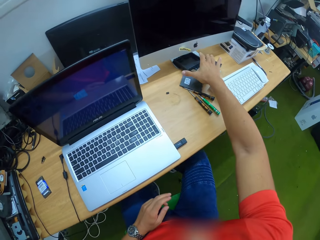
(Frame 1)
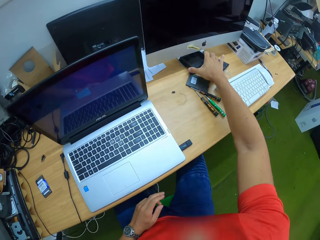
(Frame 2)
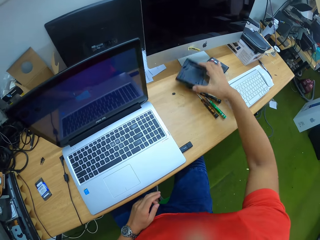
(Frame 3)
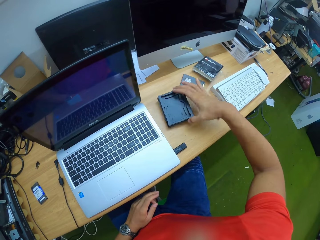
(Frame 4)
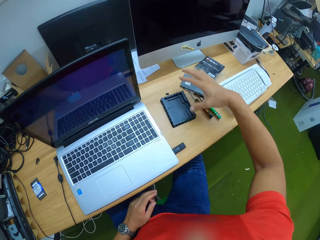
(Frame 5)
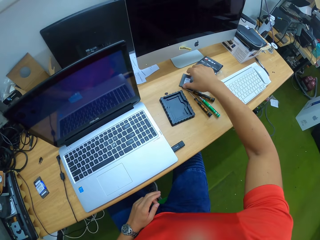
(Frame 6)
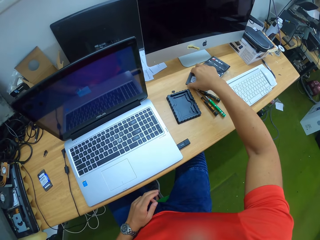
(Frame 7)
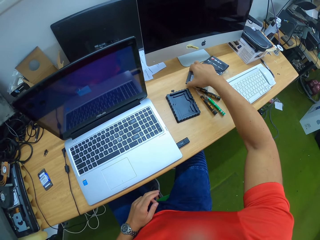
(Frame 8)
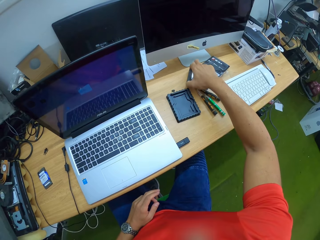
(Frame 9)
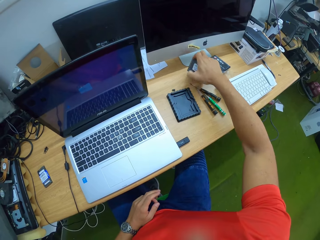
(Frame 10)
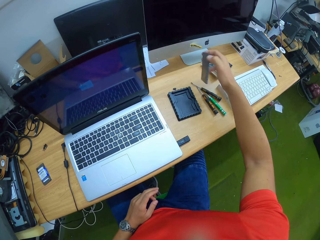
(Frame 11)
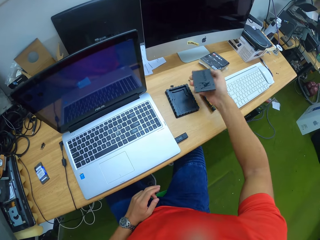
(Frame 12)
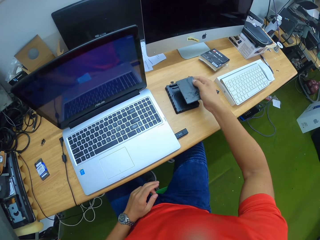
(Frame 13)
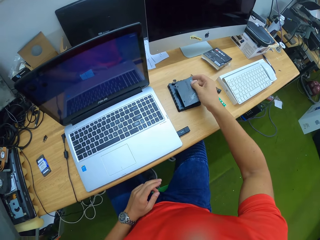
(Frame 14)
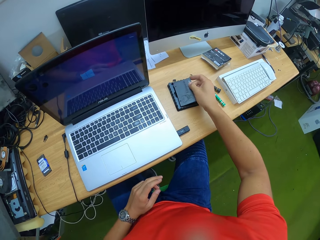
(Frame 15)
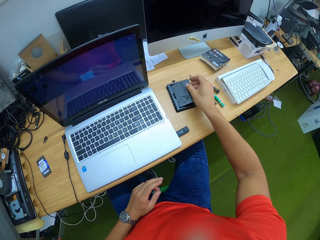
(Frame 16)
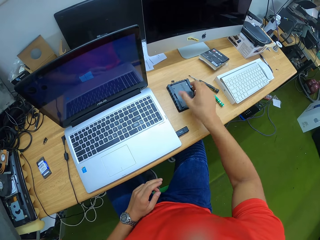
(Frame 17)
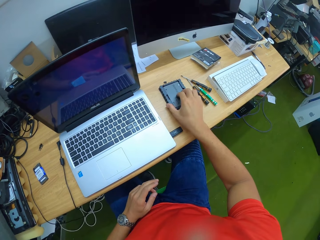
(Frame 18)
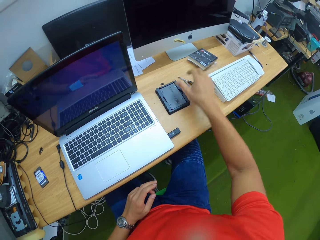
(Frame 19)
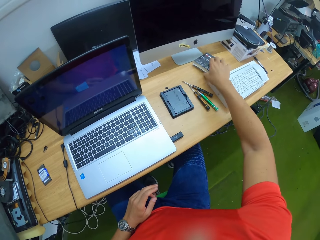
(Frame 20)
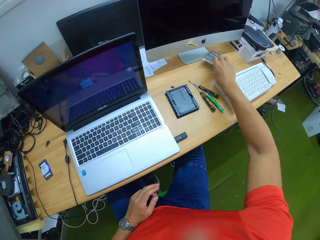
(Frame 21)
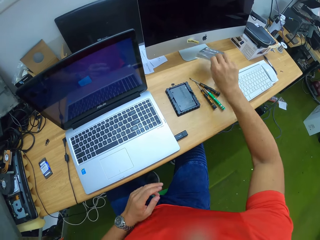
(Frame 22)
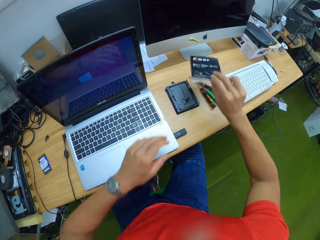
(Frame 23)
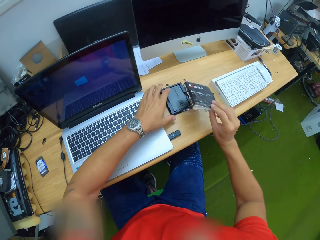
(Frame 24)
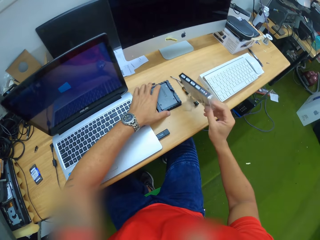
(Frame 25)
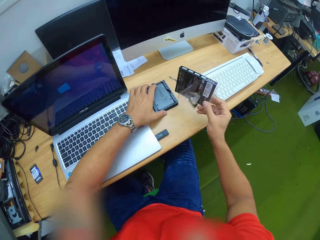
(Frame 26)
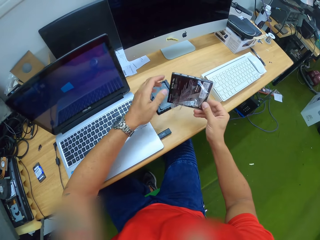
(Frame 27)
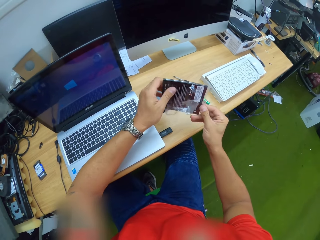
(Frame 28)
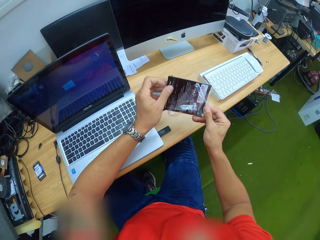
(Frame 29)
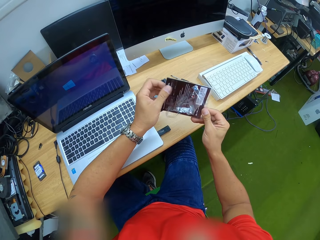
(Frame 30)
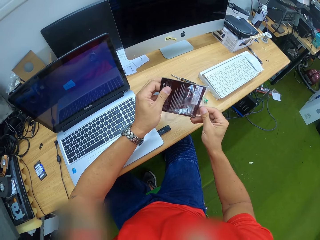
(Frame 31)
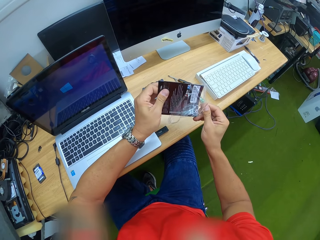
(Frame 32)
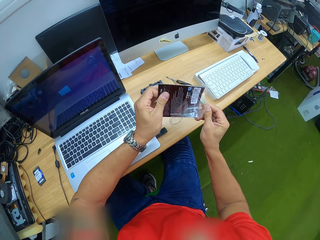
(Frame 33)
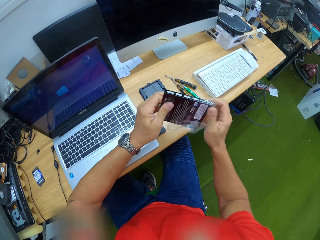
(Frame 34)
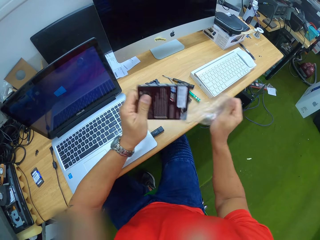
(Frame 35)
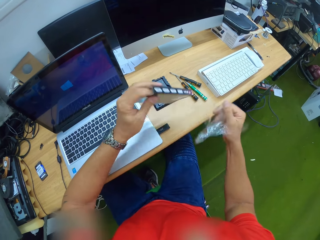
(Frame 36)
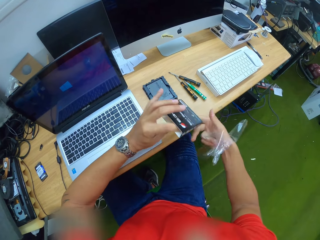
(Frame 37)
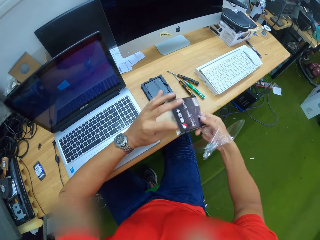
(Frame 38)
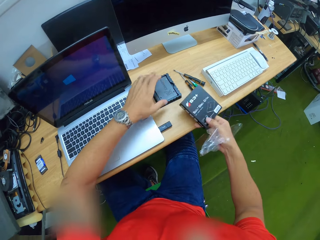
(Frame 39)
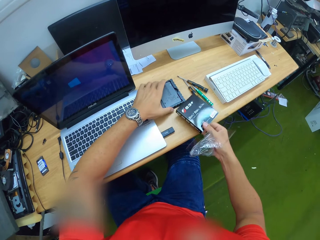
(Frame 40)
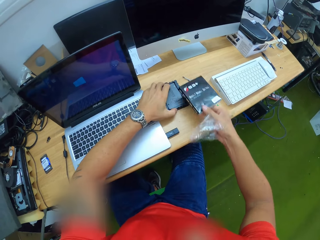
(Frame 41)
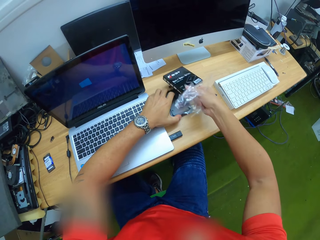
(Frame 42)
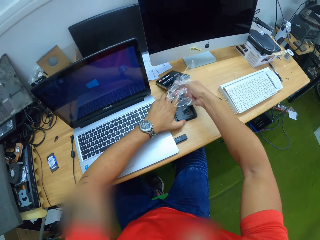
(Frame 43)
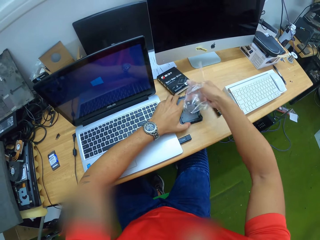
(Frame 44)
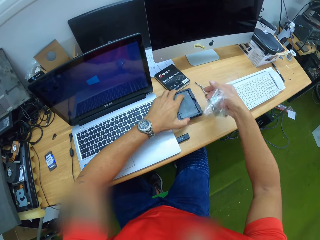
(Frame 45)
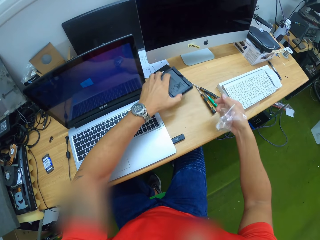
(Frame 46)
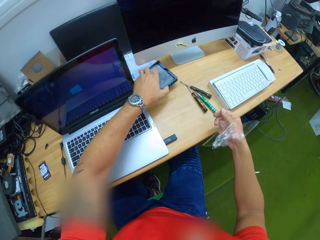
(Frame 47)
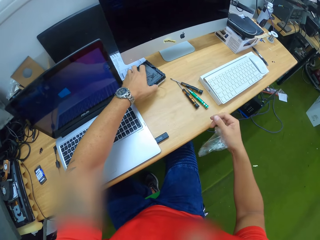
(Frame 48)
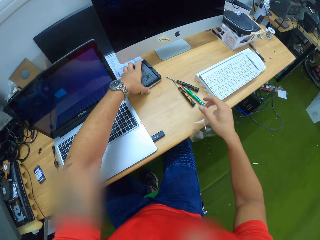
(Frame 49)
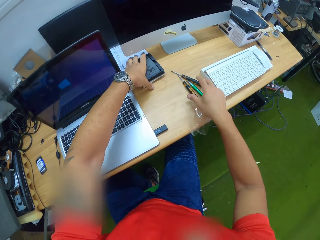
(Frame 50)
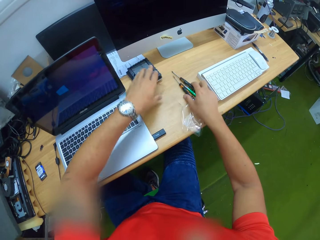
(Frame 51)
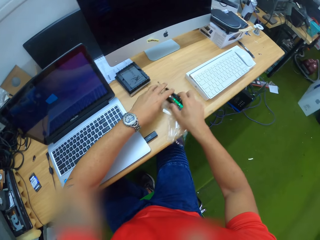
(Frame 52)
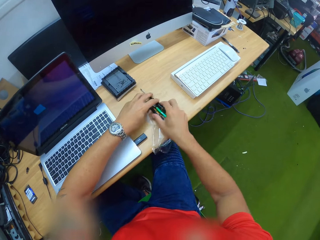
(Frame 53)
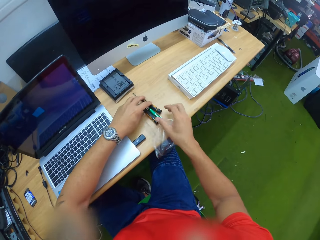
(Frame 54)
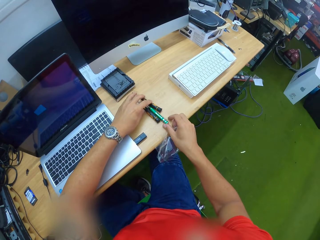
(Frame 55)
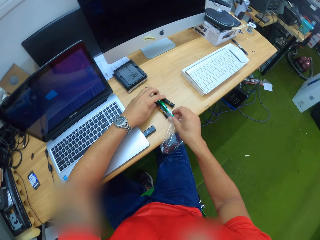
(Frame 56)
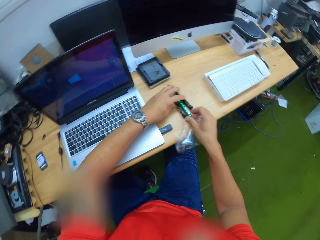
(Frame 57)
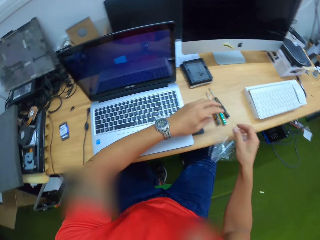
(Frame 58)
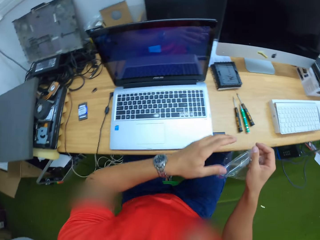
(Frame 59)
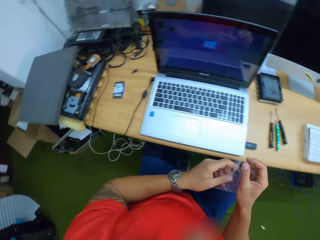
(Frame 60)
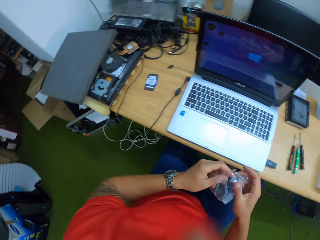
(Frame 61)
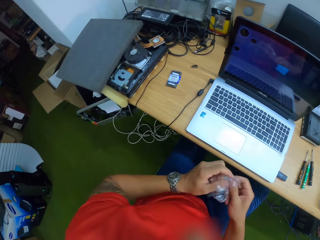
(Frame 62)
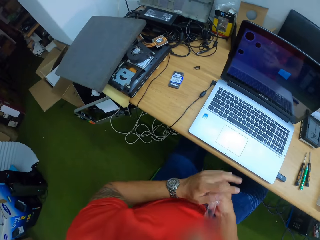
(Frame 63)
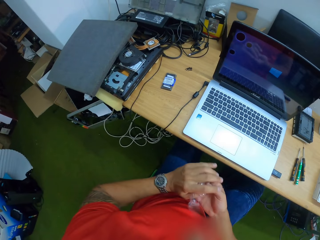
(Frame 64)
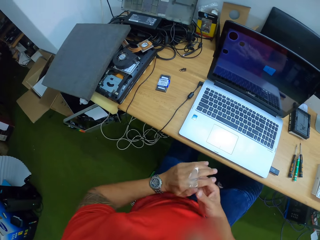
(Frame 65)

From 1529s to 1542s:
The camera wearer picks a hard drive case or container from the table with his right hand. He drops the hard drive case on the table with his right hand. He picks the hard drive or box from the table with his right hand. He places the hard drive in the case with his right hand. He picks a book from the table with his right hand. He holds the container. He holds the book with both hands. He removes the nylon or plastic paper from the book with both hands. He holds the case with his left hand. He puts down the box. He drops the book on the table with his right hand. He drops the case on the table with his left hand. He adjusts the screwdrivers on the table with both hands.

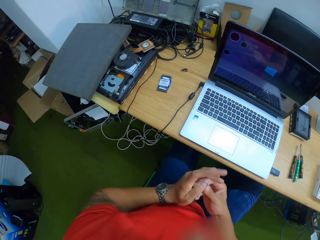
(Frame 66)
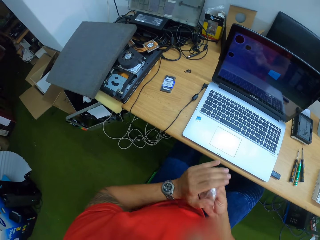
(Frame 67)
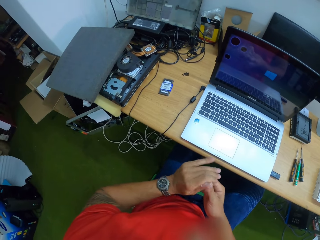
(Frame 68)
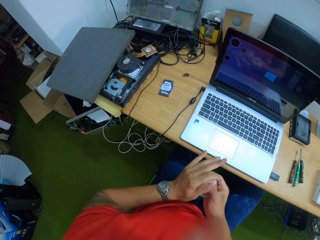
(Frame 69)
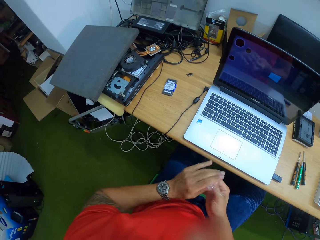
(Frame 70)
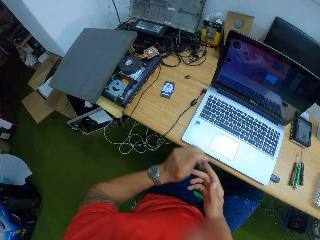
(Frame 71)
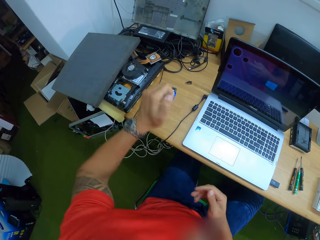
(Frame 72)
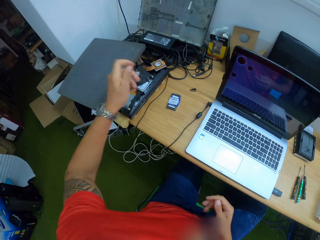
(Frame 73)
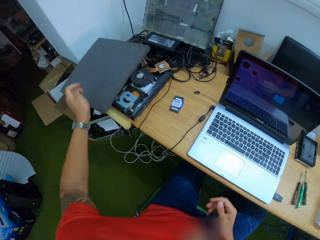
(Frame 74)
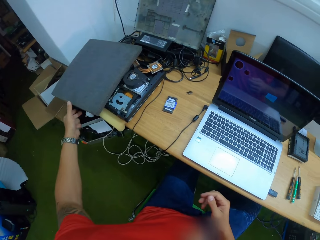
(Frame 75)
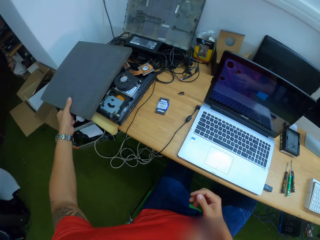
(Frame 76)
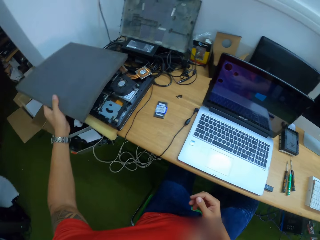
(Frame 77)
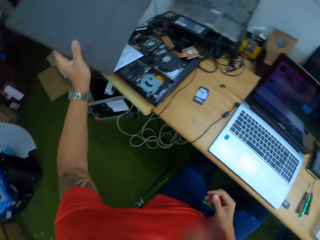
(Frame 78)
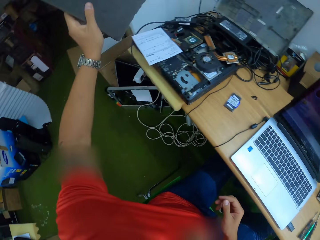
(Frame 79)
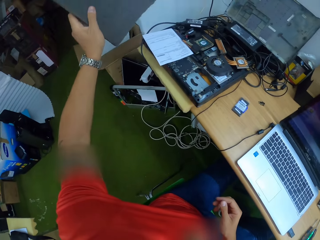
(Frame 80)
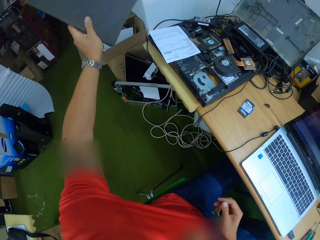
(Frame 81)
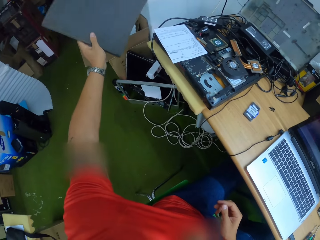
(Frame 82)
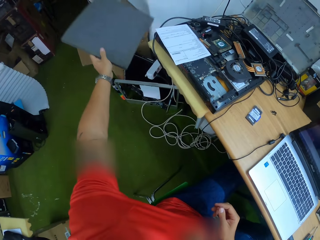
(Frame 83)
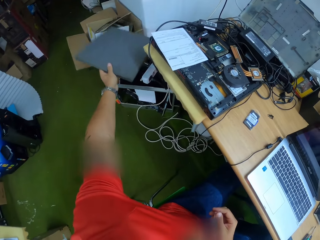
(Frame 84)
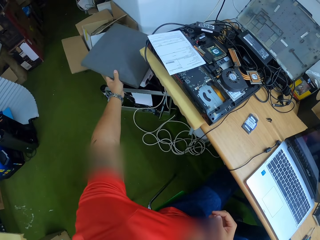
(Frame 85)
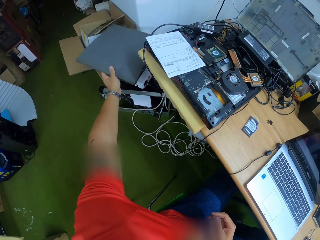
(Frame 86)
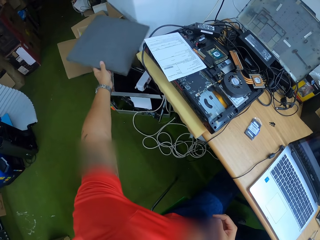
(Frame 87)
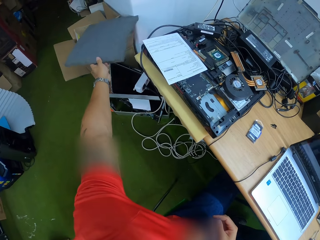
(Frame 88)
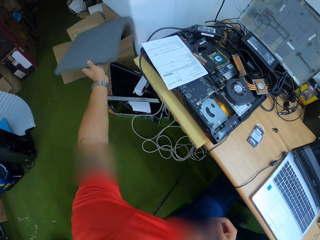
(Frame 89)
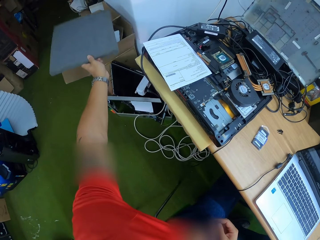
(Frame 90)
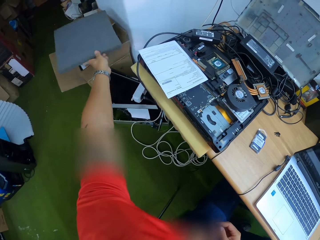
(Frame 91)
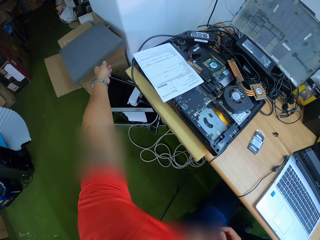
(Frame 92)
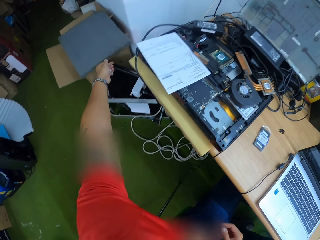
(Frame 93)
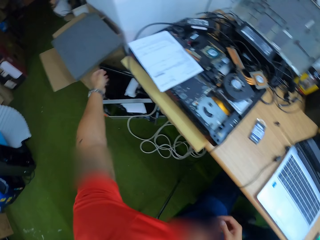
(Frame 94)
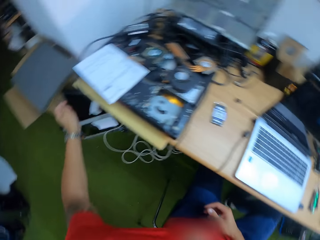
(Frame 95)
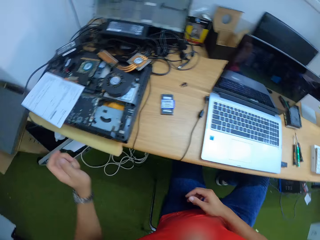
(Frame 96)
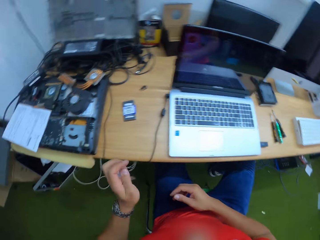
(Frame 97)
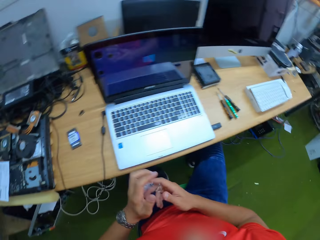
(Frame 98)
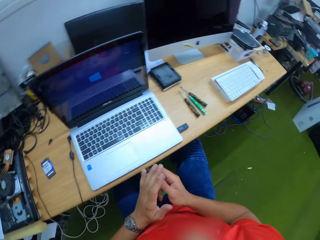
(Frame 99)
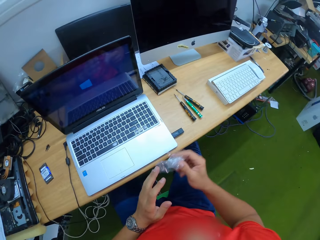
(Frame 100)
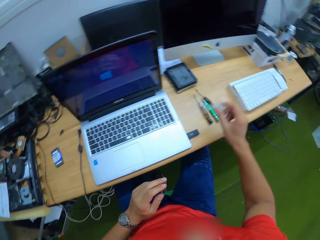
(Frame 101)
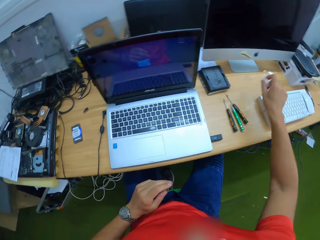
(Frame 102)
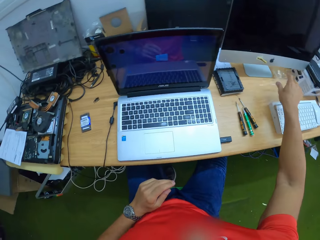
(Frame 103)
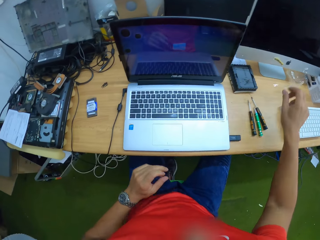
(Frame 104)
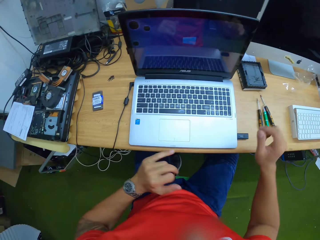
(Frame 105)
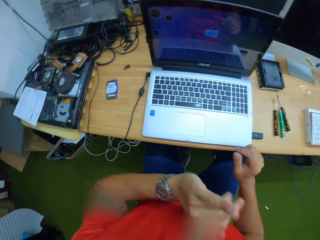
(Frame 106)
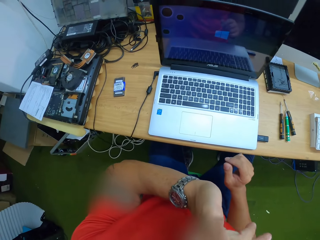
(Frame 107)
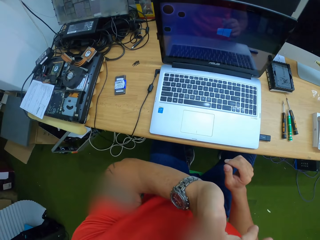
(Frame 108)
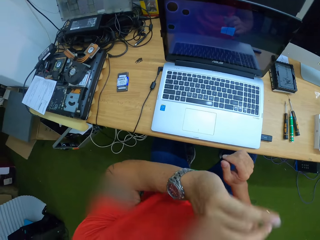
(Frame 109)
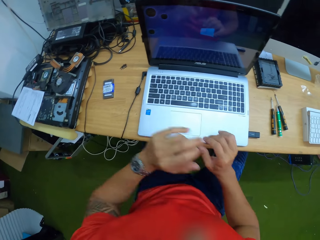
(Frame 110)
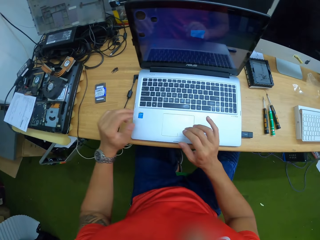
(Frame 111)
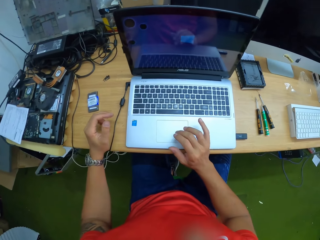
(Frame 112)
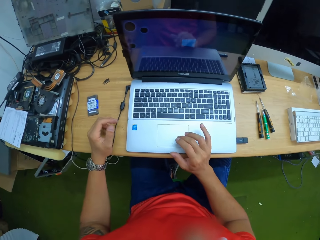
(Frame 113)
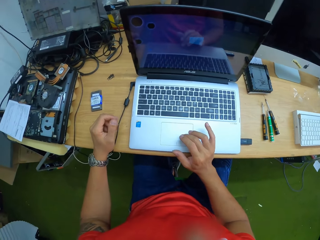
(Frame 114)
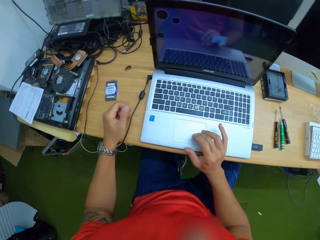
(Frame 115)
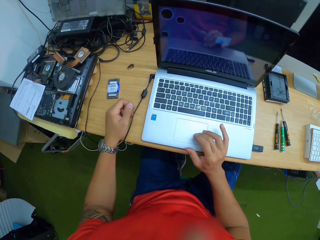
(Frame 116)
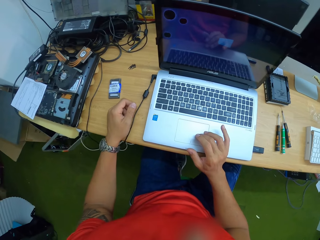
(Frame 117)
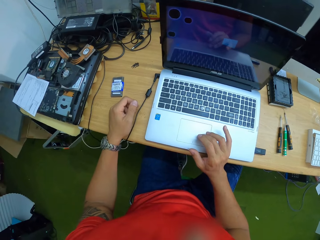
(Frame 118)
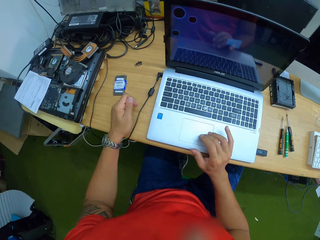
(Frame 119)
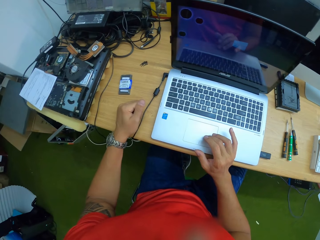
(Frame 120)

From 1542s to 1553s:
The camera wearer squeezes the plastic paper. He holds the nylon in both hands. He picks a foam from the table with his left hand. He drops the foam on a carton box beside the wall with his left hand. He passes the nylon from his right hand to his left hand. He drops the nylon on the table with his right hand. He lifts his hand and puts down his hand. He operates the laptop with his right hand.
